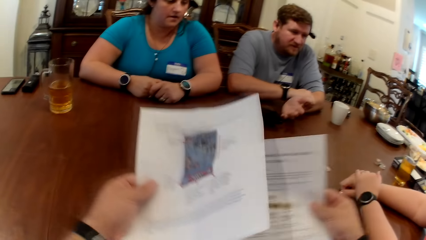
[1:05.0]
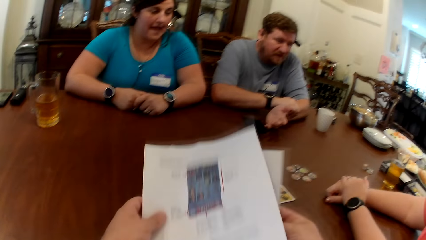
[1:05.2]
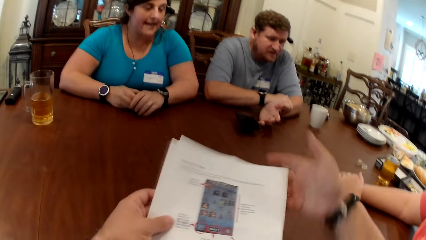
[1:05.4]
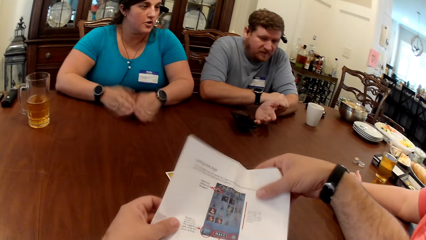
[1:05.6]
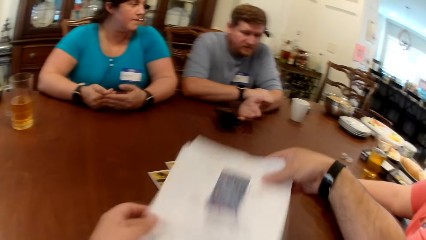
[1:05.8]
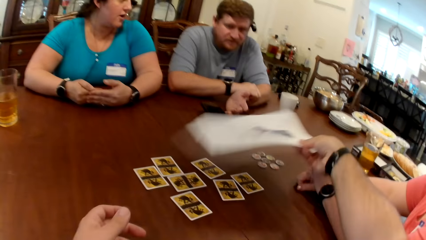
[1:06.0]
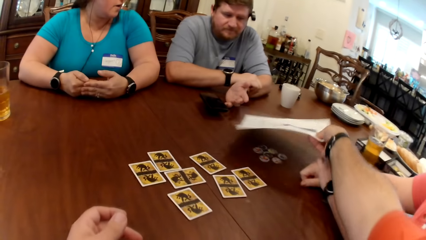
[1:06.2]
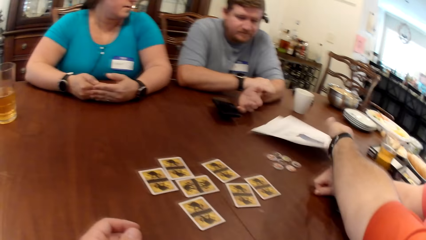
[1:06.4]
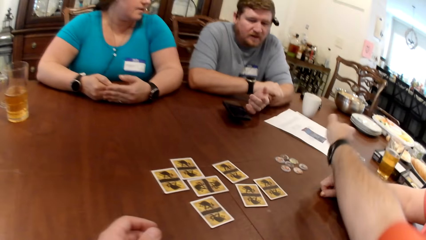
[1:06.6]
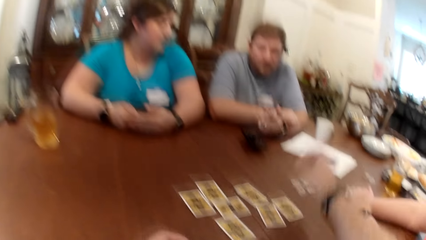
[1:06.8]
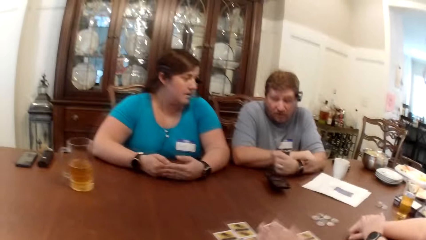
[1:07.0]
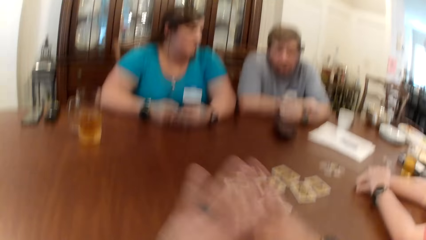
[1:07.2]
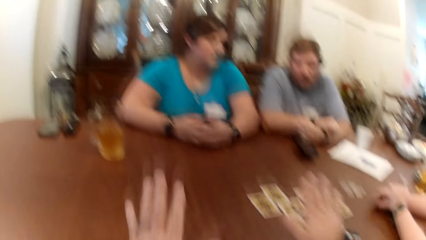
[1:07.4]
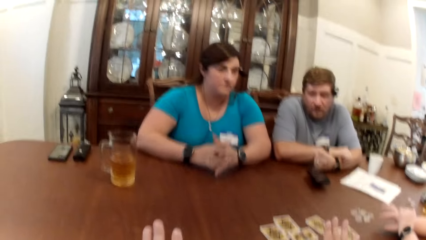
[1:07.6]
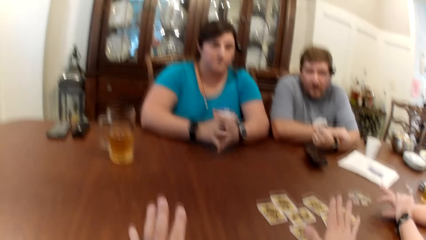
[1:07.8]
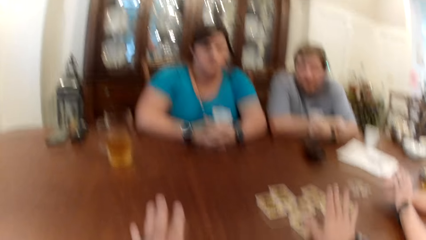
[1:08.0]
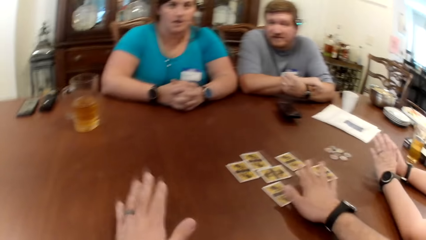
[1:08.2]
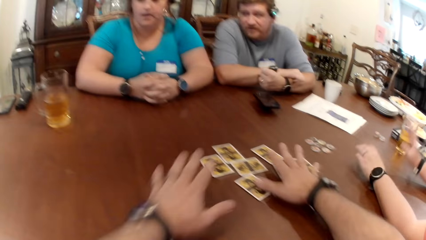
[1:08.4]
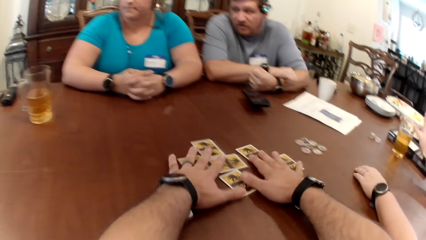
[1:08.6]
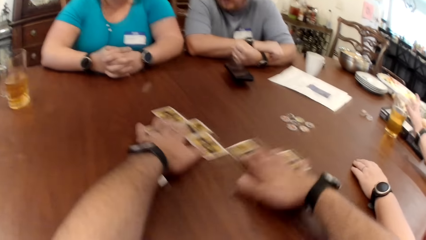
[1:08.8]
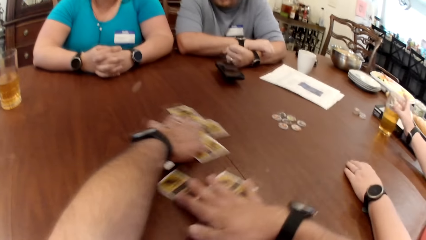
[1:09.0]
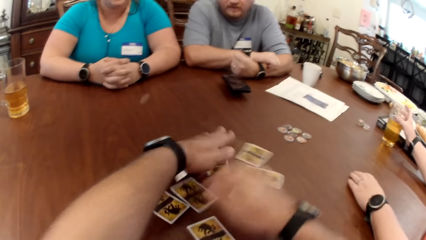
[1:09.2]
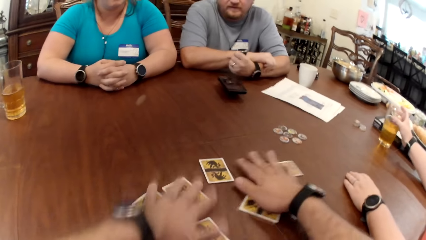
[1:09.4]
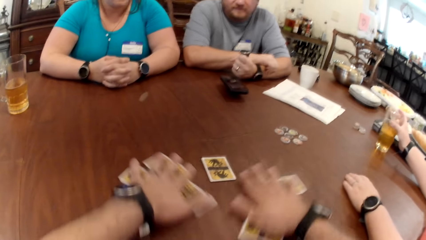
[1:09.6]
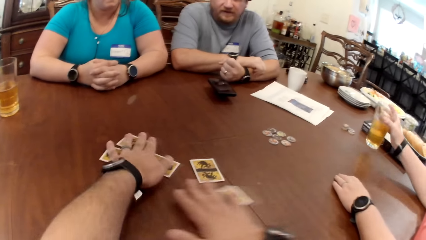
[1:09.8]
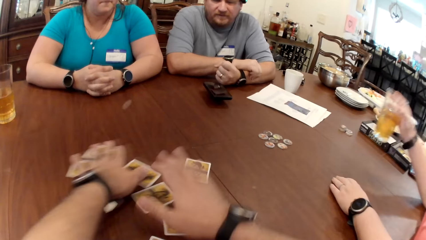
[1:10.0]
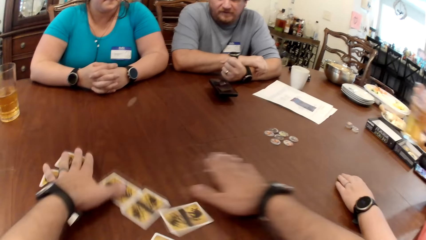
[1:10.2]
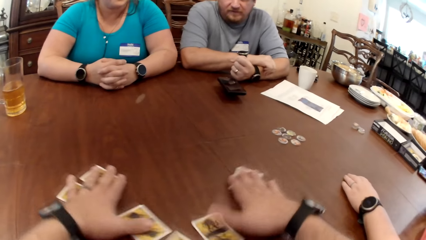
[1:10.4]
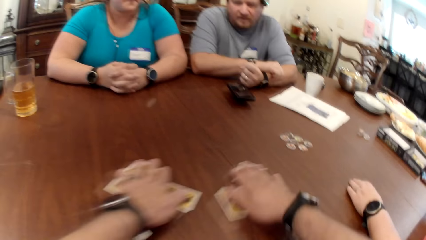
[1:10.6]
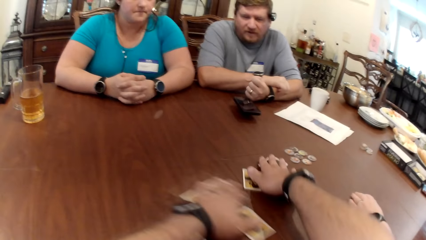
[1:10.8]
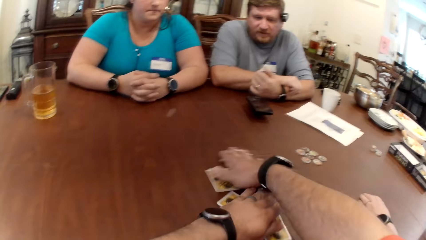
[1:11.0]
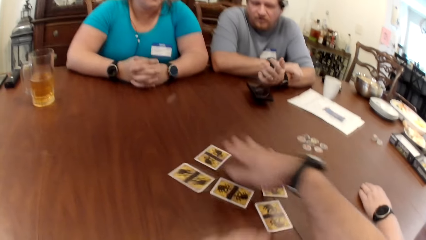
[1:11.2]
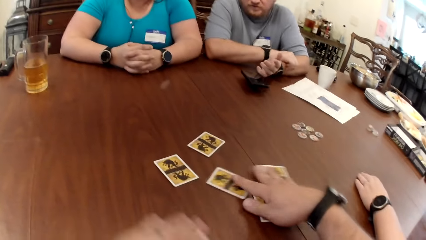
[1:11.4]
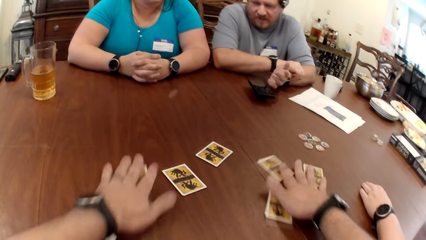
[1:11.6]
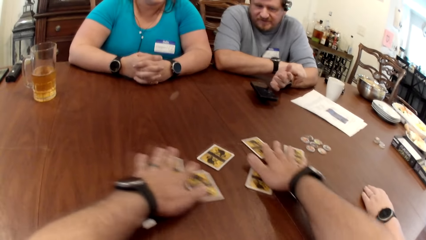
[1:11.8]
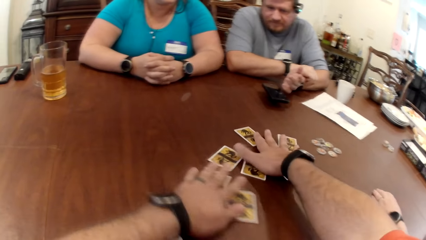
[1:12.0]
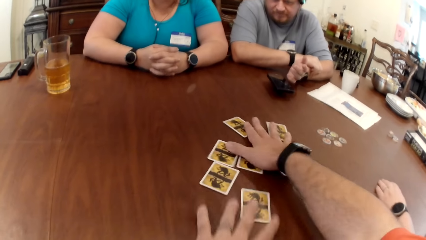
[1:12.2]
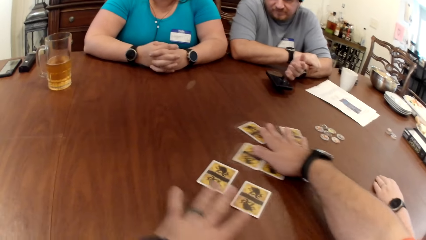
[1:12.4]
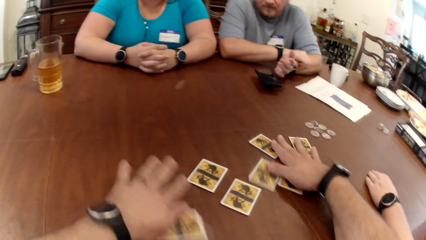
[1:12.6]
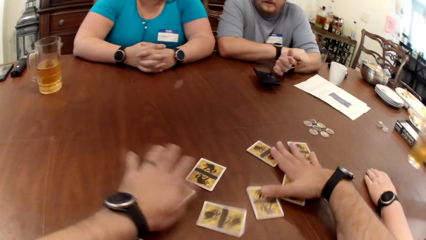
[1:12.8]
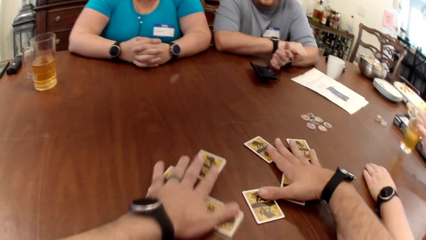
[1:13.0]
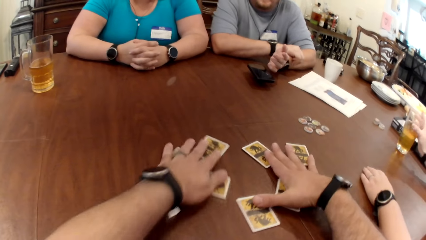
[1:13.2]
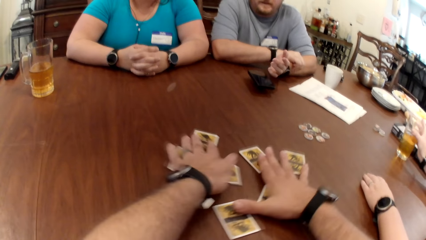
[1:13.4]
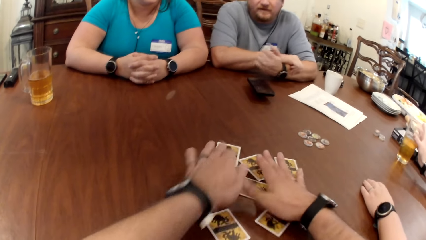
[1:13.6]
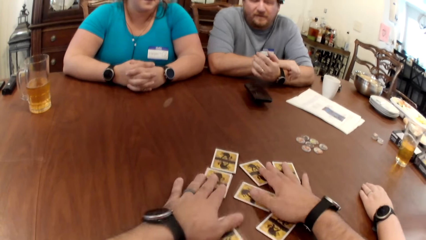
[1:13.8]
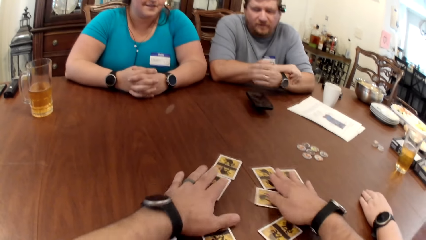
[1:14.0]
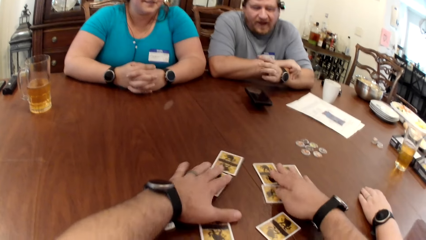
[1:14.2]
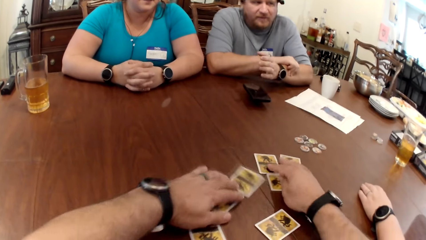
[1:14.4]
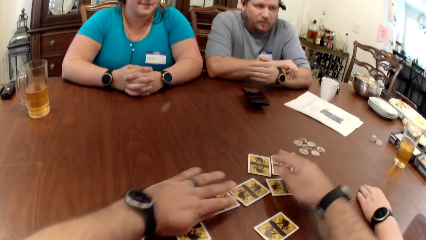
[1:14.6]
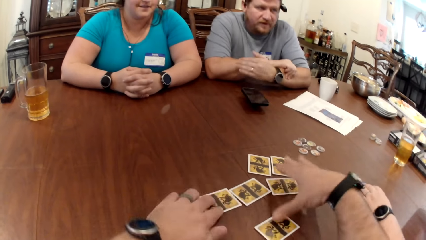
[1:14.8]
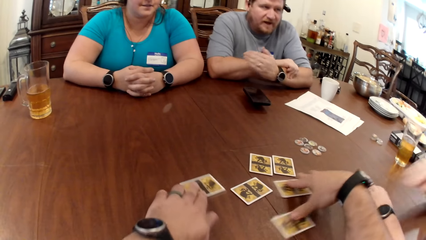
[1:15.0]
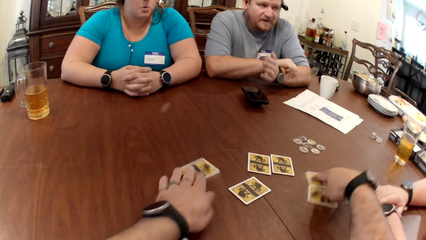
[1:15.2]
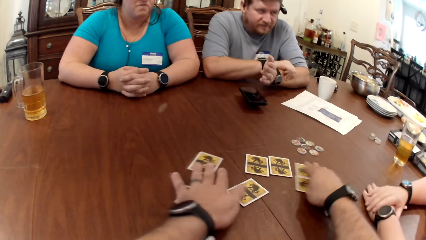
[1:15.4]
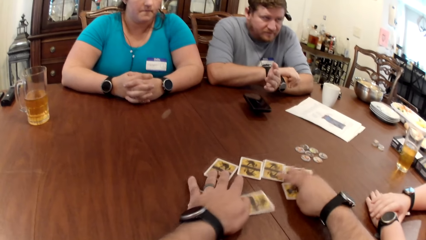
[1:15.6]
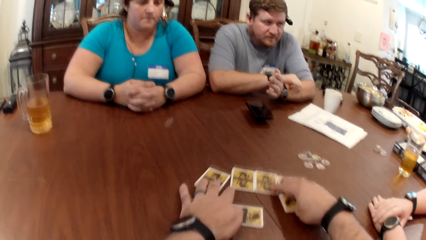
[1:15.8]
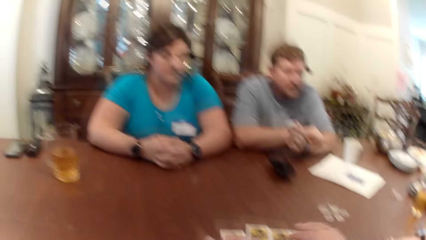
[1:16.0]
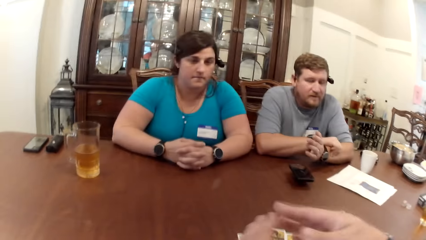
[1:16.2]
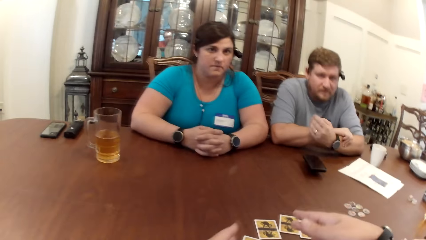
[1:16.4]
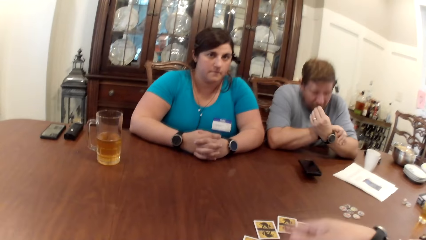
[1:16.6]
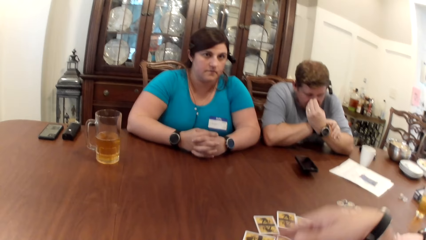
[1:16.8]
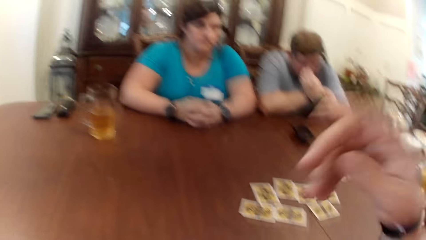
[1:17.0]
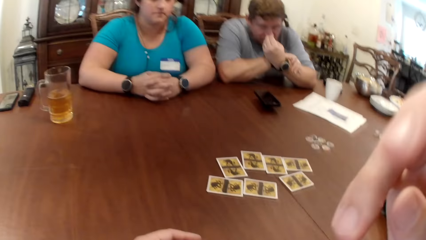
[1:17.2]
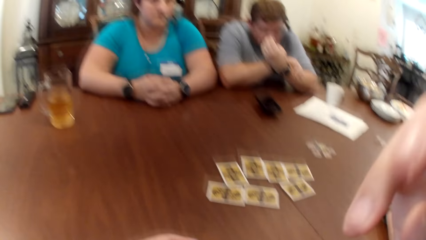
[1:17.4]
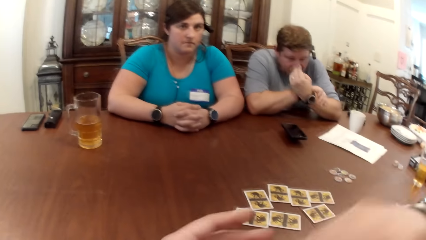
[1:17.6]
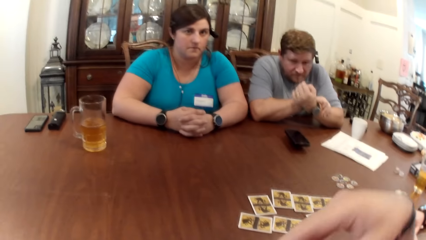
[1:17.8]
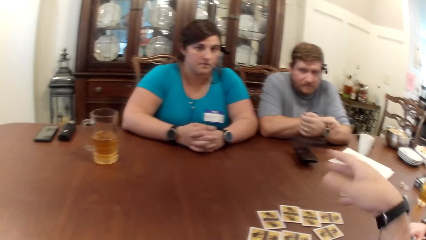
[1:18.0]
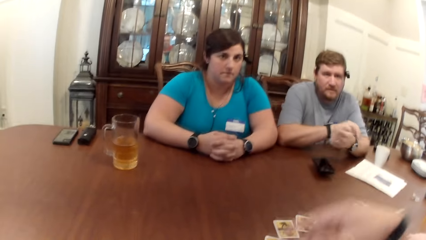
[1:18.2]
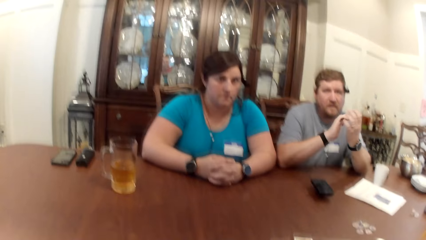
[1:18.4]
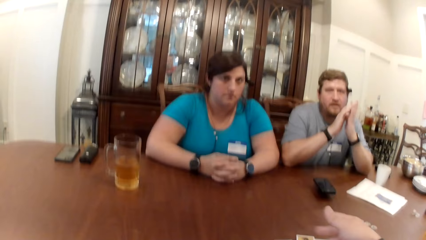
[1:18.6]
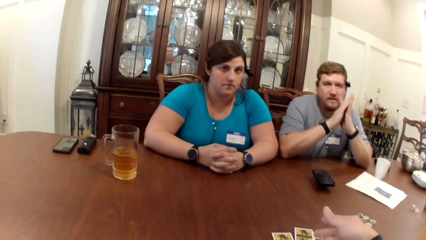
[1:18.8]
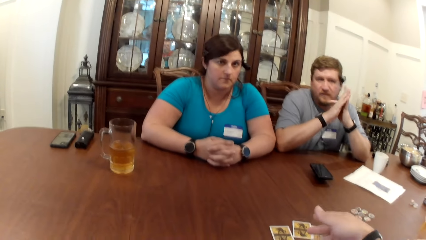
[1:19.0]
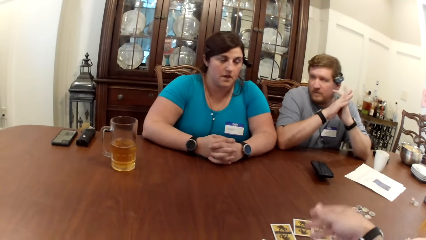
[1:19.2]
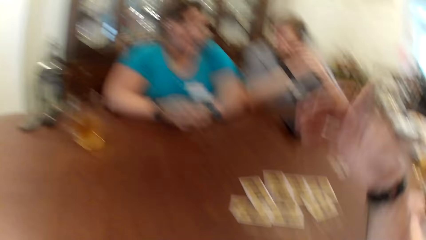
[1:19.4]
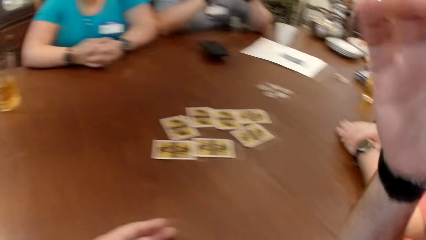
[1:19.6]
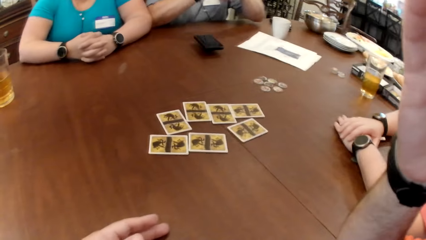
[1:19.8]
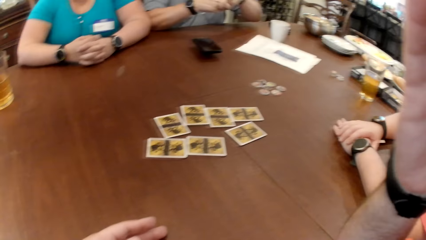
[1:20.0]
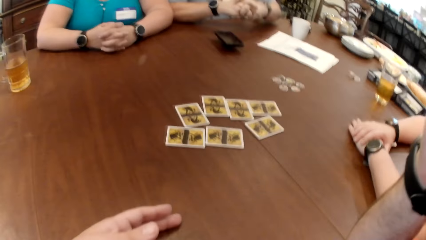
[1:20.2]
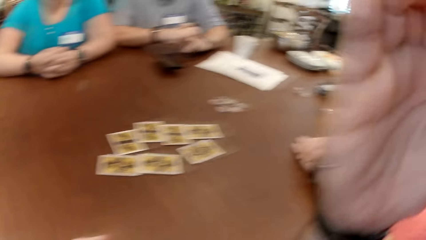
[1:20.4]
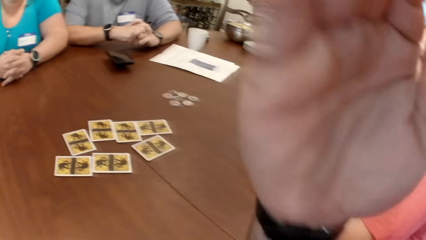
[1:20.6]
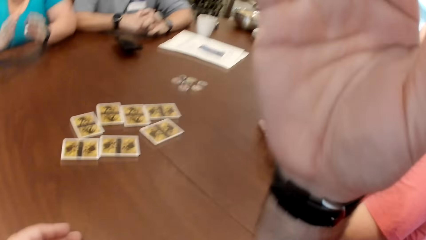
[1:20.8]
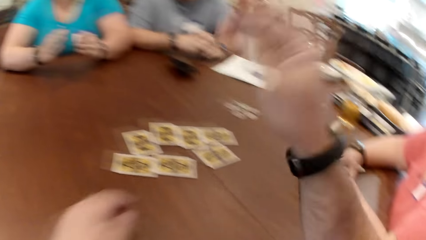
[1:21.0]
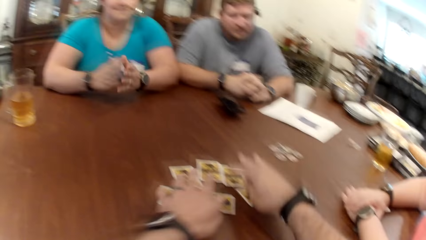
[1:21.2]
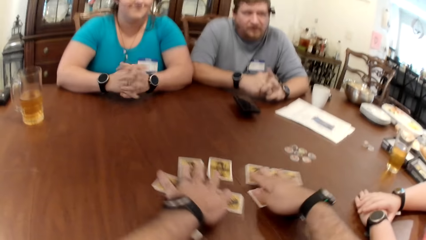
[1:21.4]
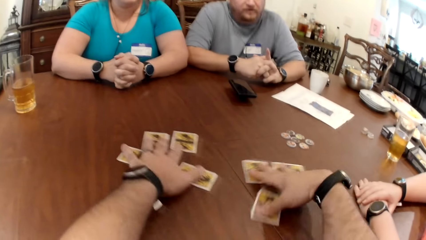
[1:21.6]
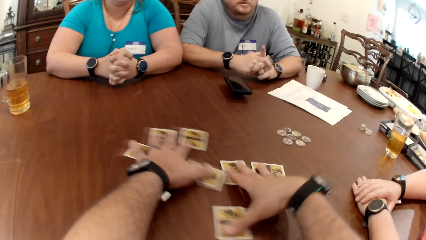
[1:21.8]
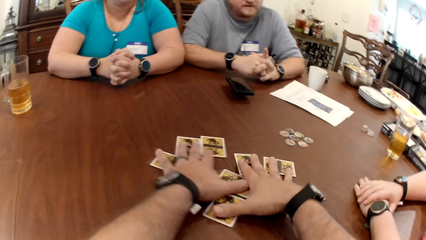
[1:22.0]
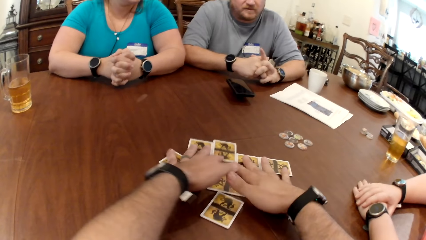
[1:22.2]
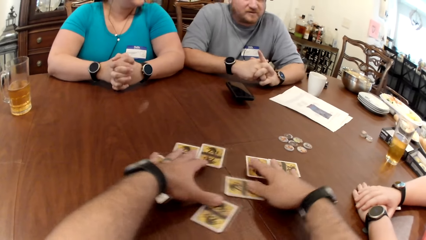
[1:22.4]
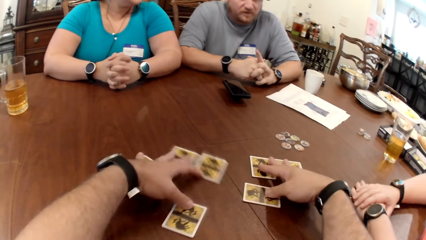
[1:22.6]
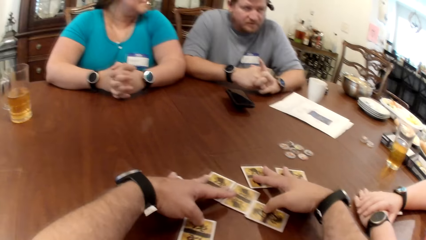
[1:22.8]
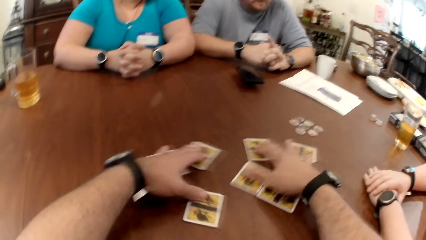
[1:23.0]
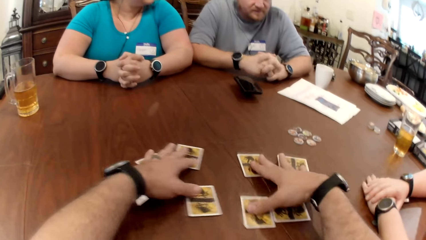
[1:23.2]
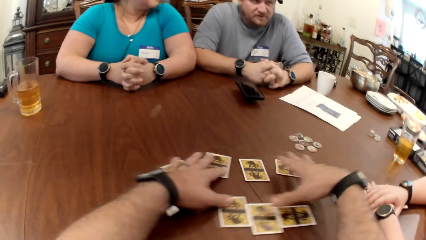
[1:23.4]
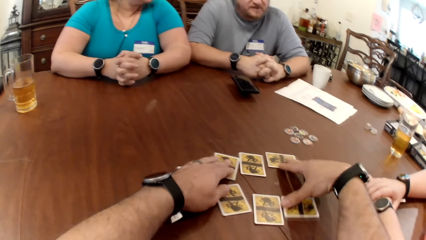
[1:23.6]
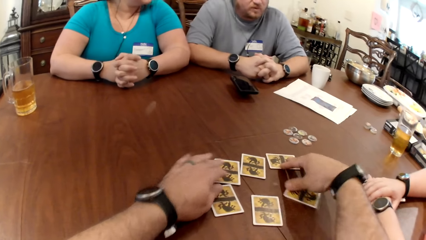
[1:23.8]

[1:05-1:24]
The camera wearer flings the game manual on the table with his right hand. He interacts with a man, a woman and another woman. He scatters the cards on the table with both hands. The other woman picks up a glass of beer on the table with her right hand. The other woman drops the glass of beer on the table with her right hand. The camera wearer interacts with the man, the first woman and the other woman. He talks. The man scratches his nose with his left hand. The man interacts with the camera wearer, the other woman and the first woman. The camera wearer adjusts a camera on his head with his right hand. He scatters the cards on the table with both hands.
